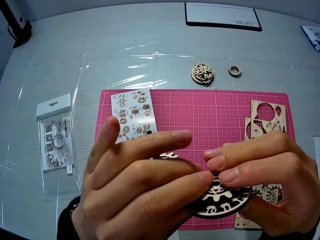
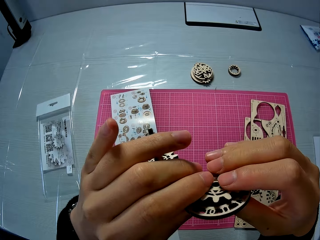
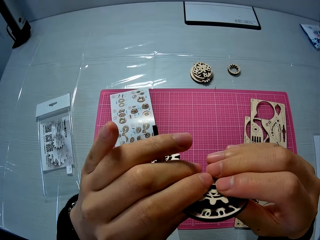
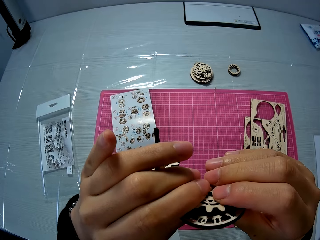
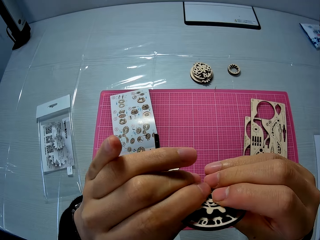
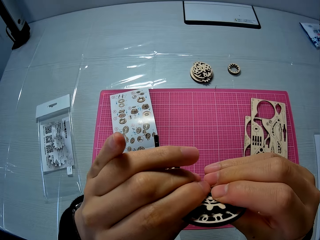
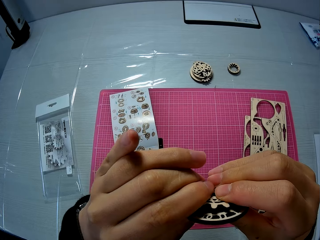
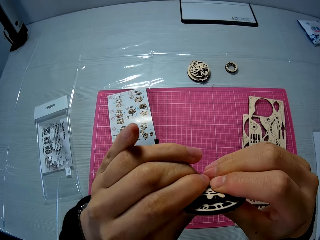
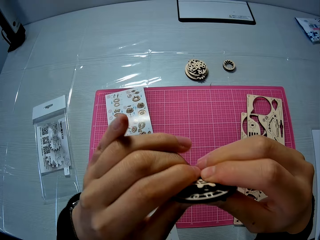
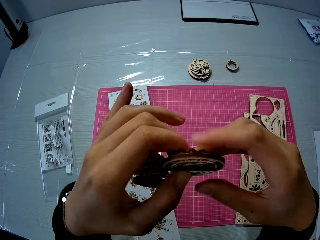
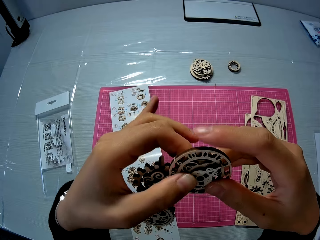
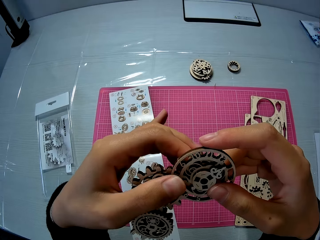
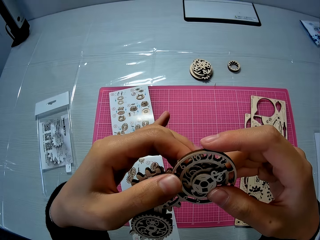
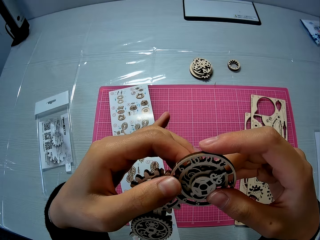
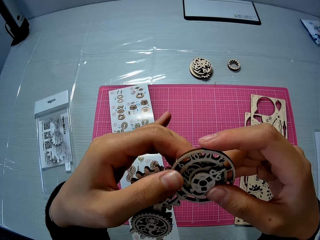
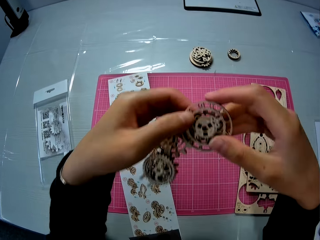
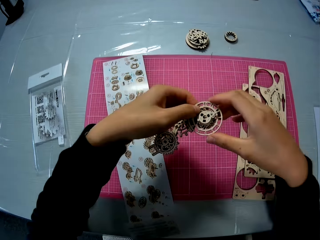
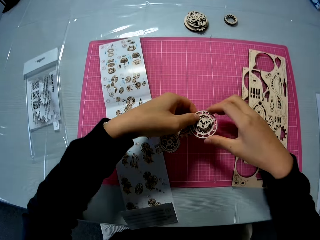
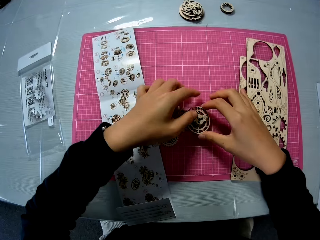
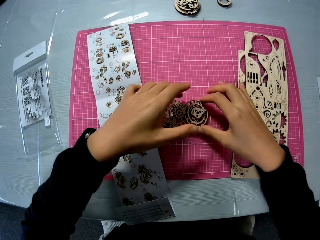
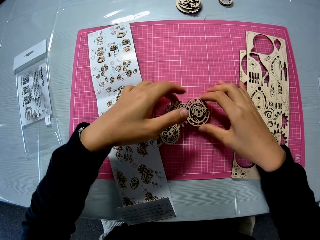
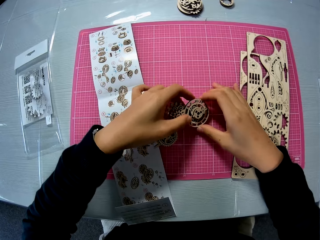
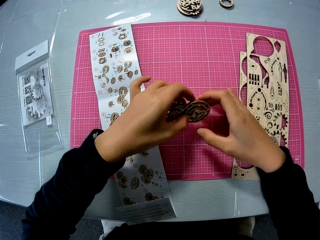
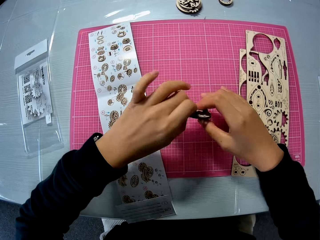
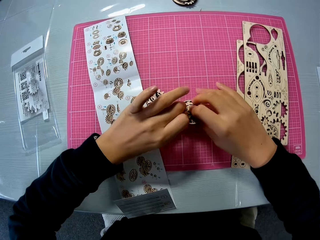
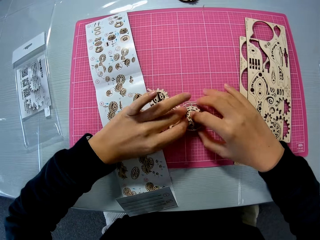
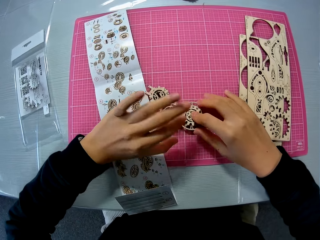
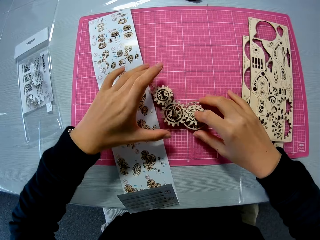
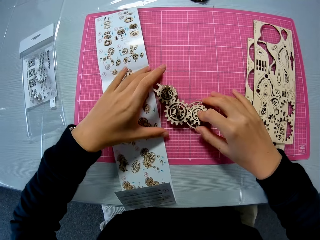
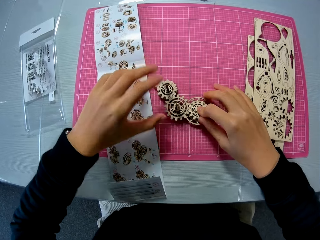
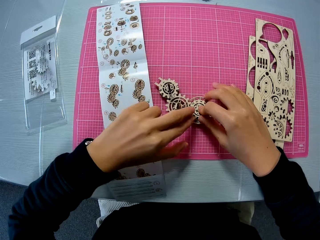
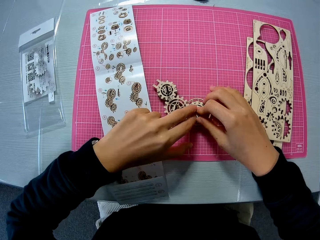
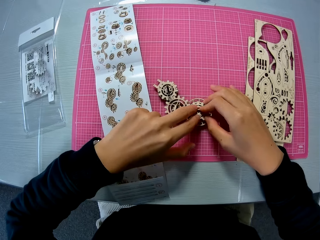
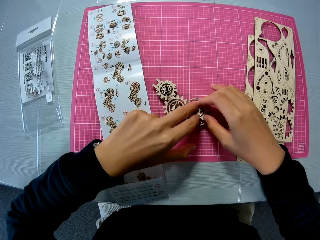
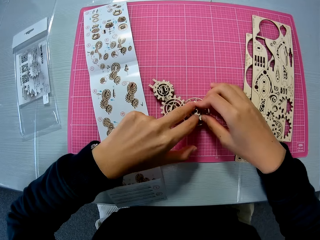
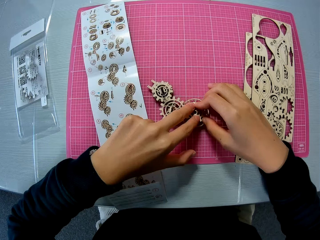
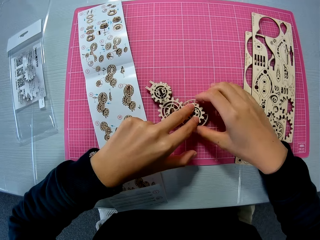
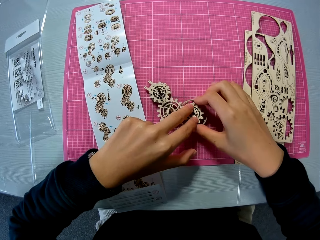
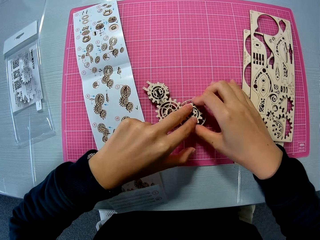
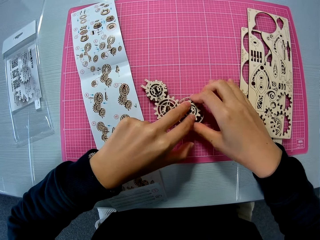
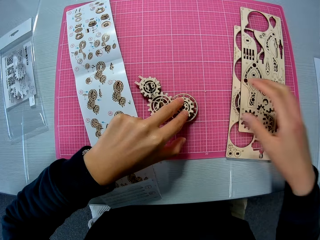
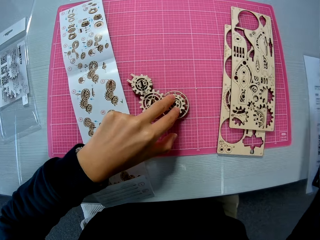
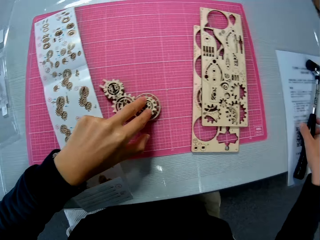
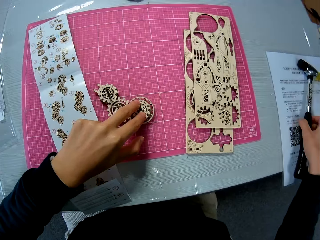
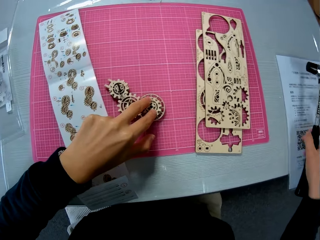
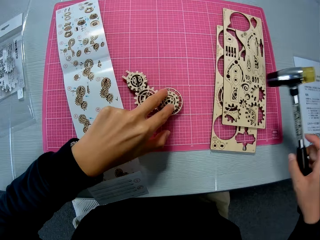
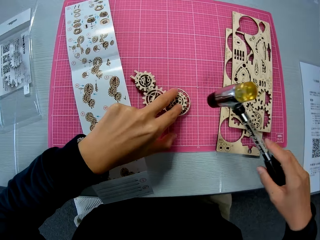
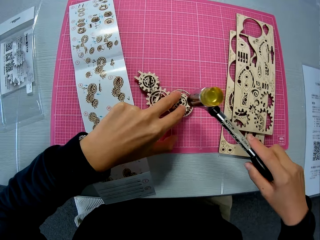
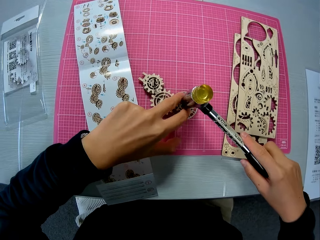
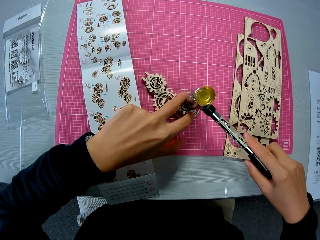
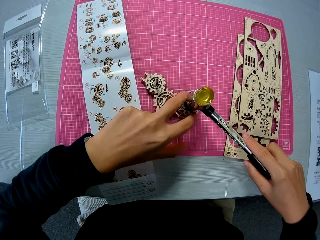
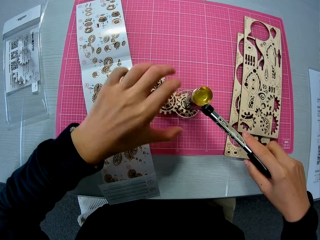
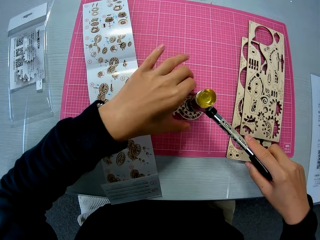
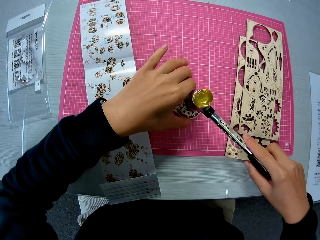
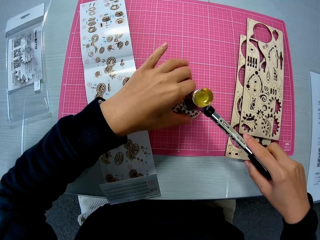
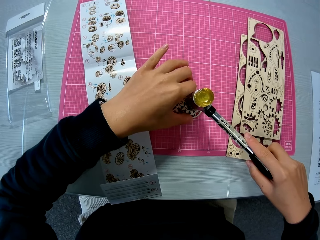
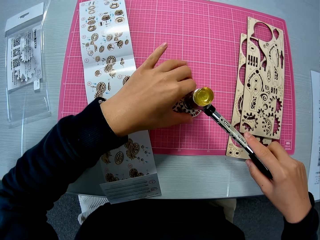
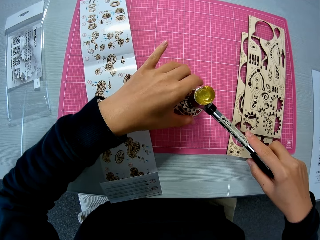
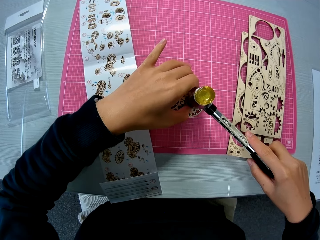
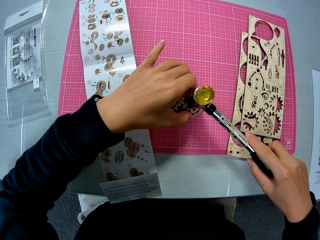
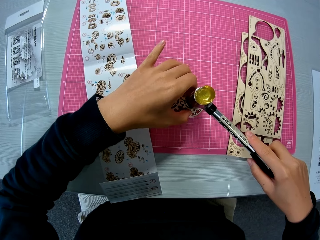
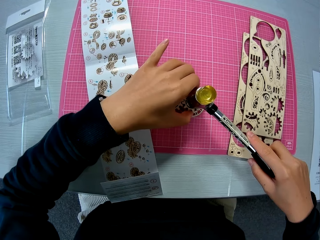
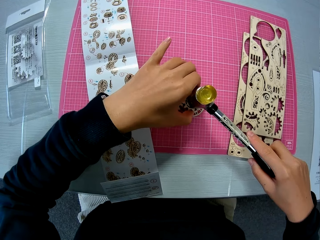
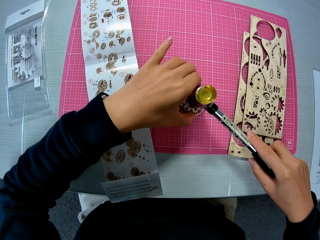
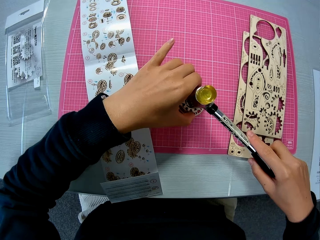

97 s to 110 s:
The camera wearer turns the model pieces. He joins the model piece. He turns the model pieces. He checks the wooden mechanical model in his hands. He lowers the wooden mechanical model in his hands to the table mat. He turns the wooden mechanical model. He moves the design sheet, the laser cut wood craft kit manual, with his left hand on the table mat. He presses down the wooden mechanical model on the table mat with his hand. He holds the model piece. He picks up the soft tip hammer from the table with his right hand. He hits the wooden mechanical model with the hammer. He places the hammer on the model pieces.

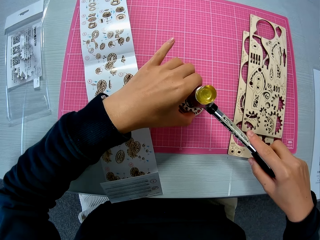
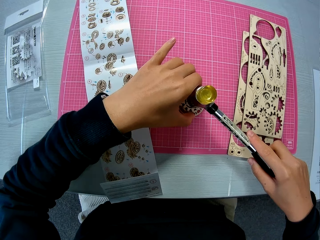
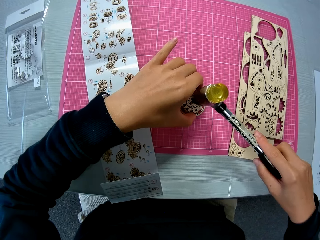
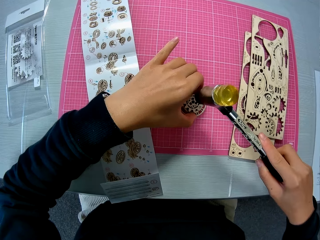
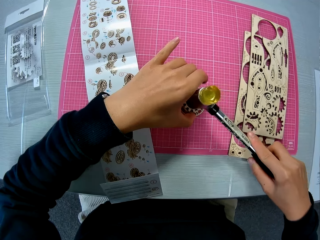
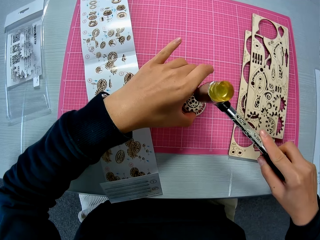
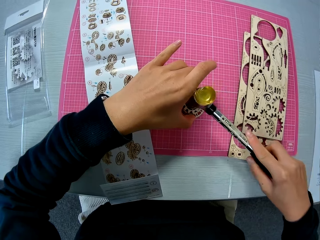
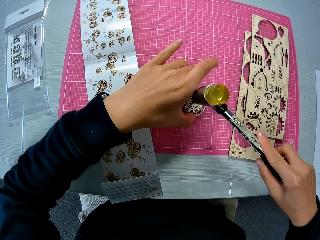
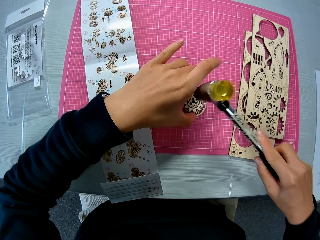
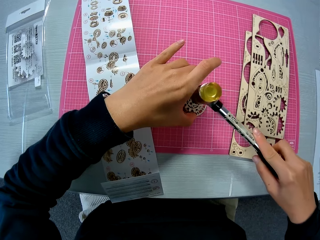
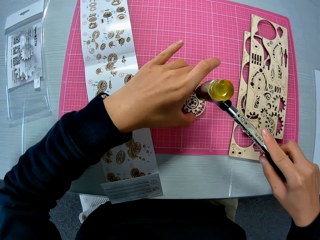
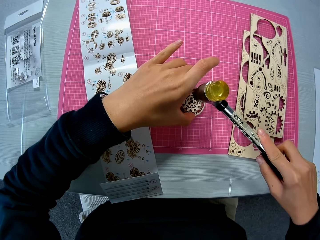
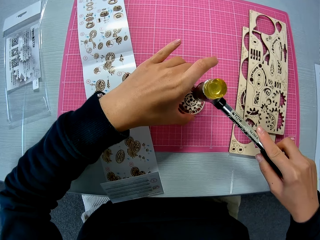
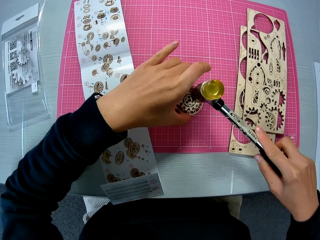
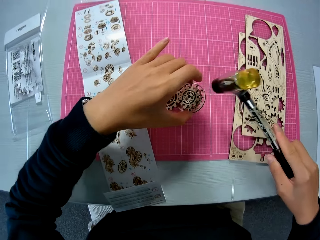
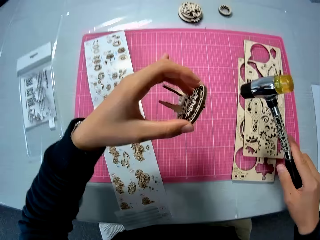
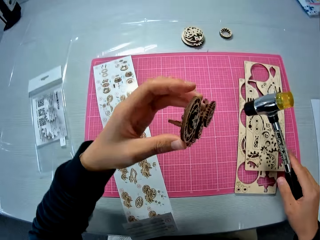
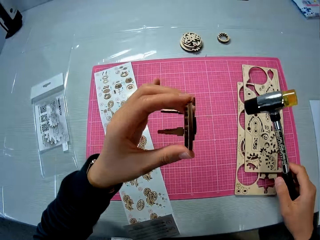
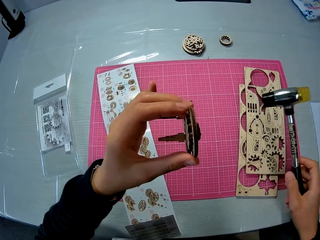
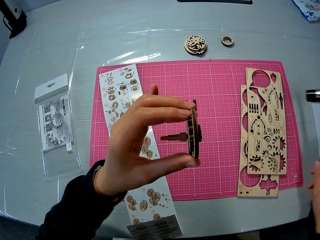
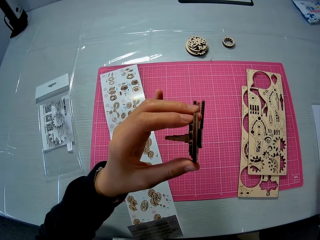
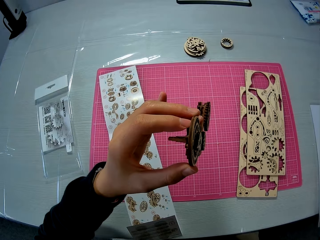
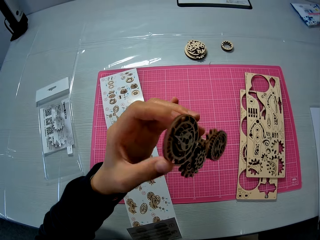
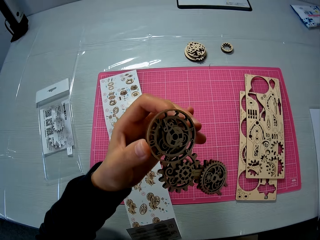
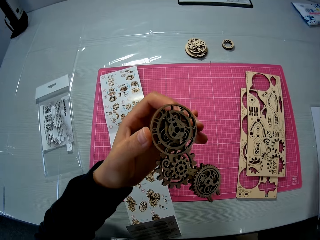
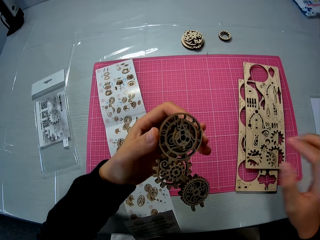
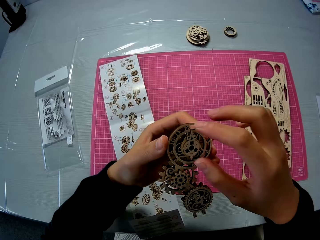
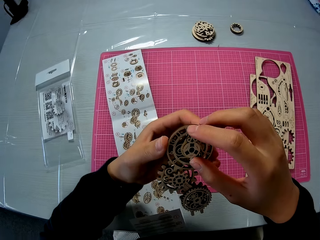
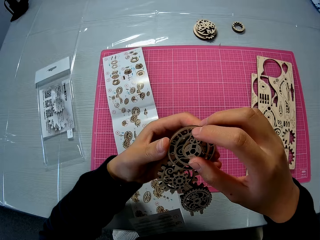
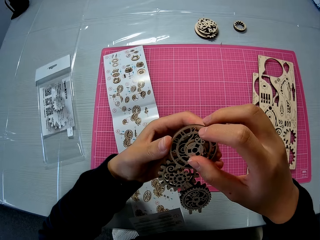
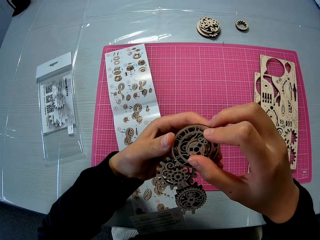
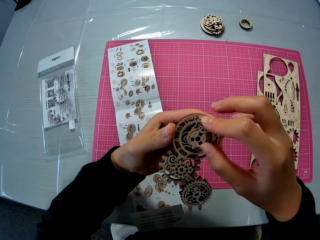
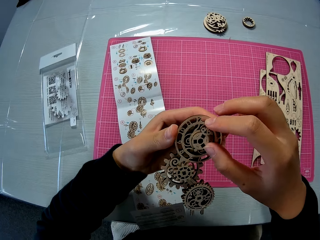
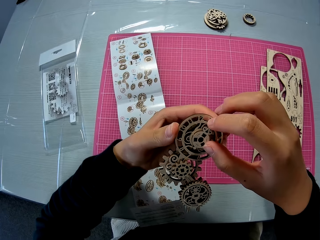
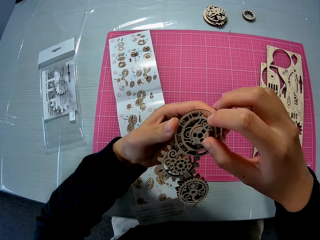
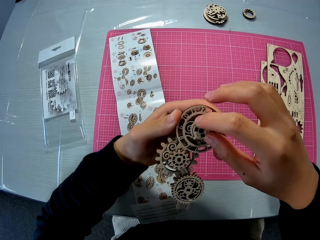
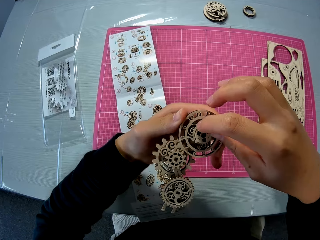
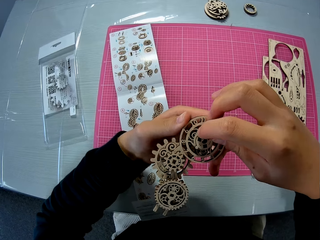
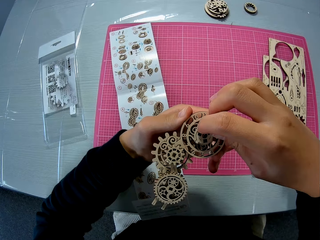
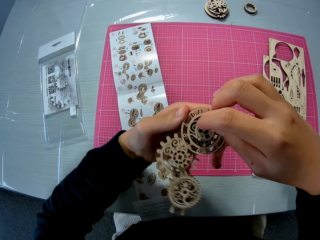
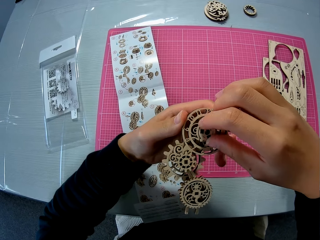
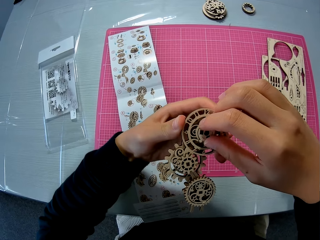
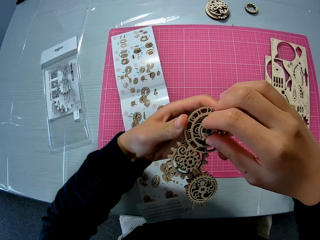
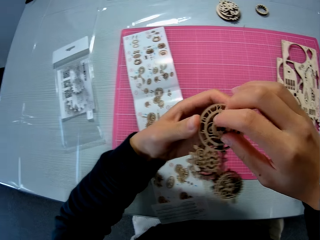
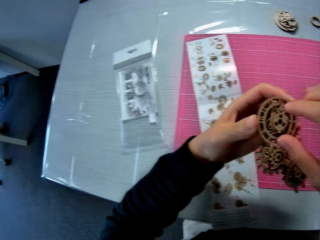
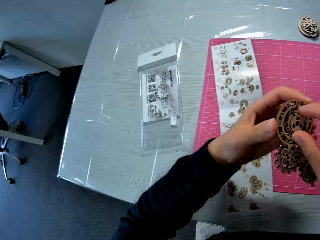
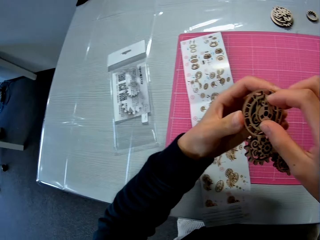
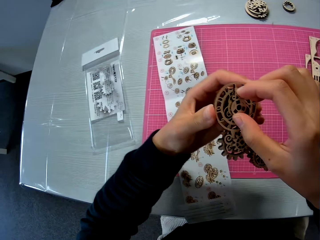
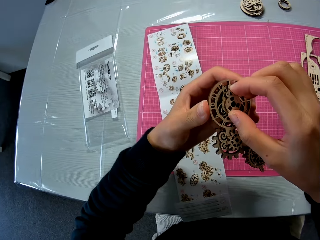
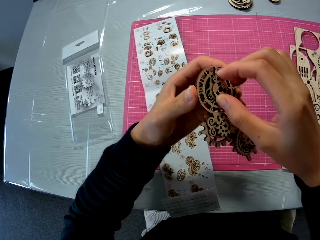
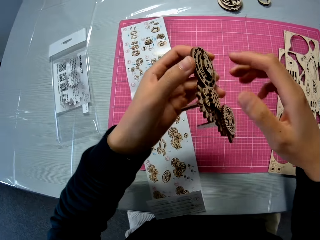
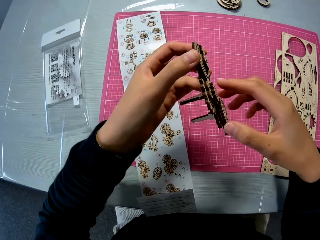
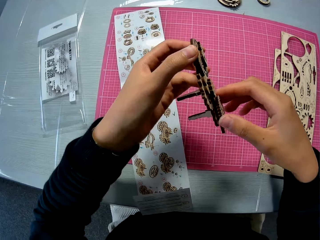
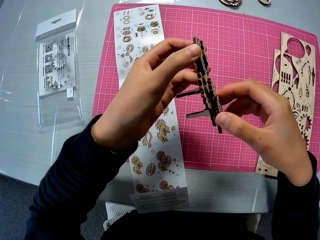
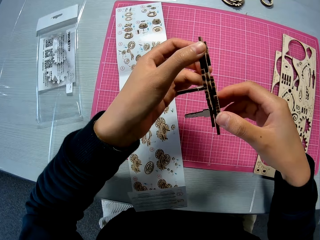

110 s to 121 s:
The camera wearer adjusts the model pieces. He hammers the model piece. He lifts up the wooden mechanical model from the table mat. He checks the wooden mechanical model in his hand. He drops the soft tip hammer on the table with his right hand. He turns the model pieces. He checks the wooden mechanical model in his hands. He touches the model pieces.
